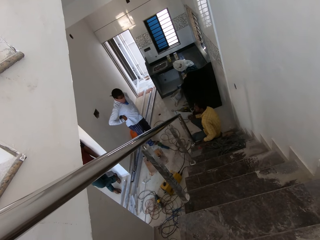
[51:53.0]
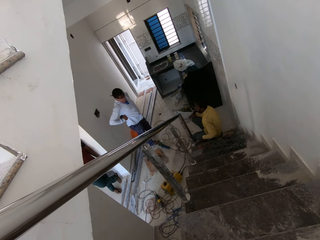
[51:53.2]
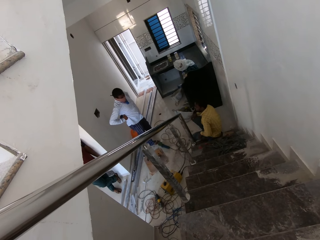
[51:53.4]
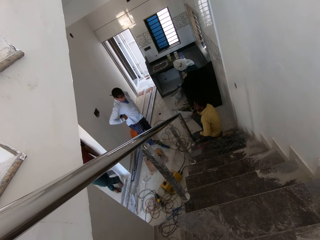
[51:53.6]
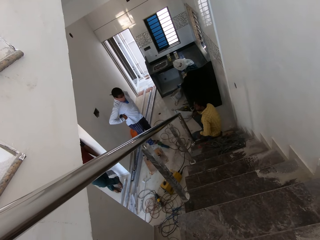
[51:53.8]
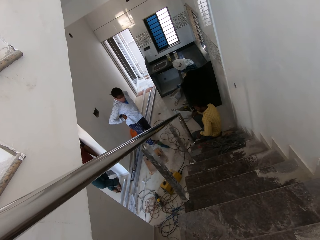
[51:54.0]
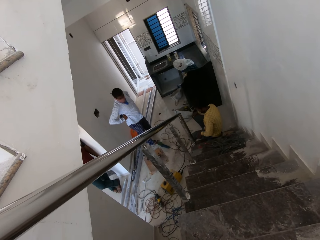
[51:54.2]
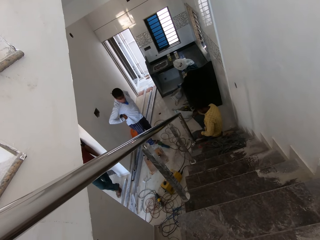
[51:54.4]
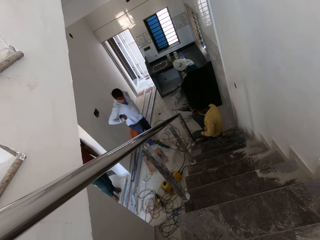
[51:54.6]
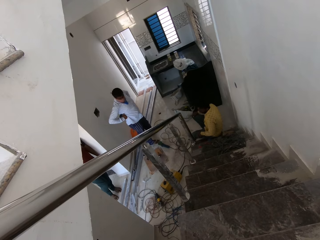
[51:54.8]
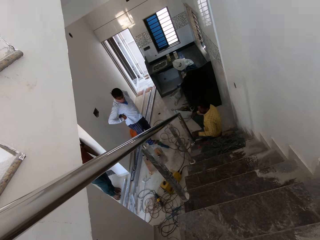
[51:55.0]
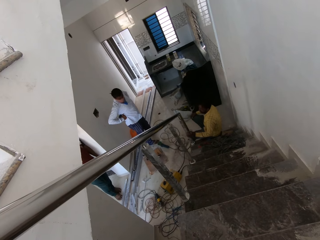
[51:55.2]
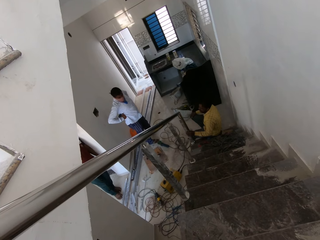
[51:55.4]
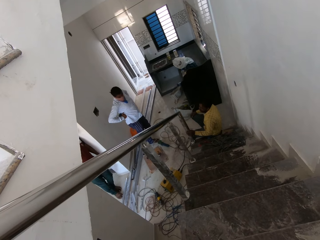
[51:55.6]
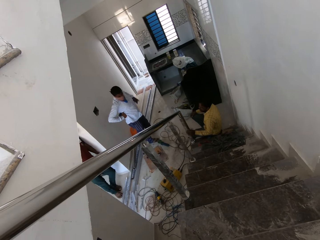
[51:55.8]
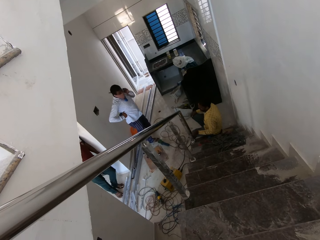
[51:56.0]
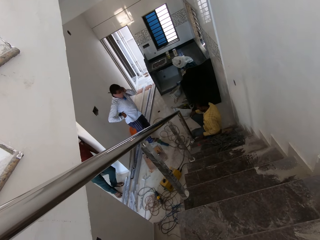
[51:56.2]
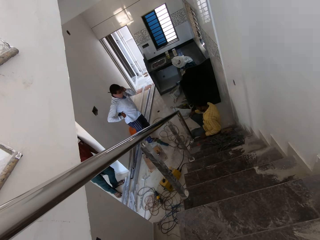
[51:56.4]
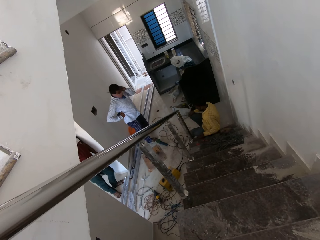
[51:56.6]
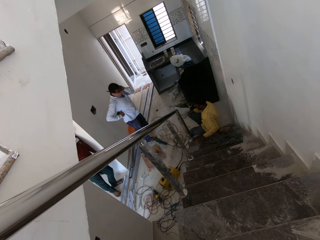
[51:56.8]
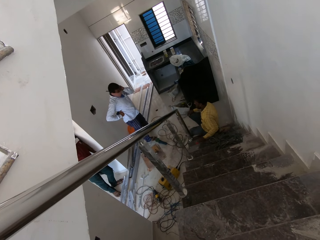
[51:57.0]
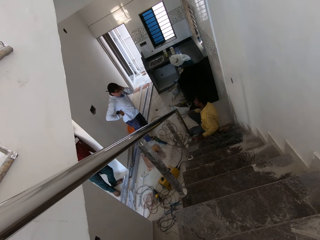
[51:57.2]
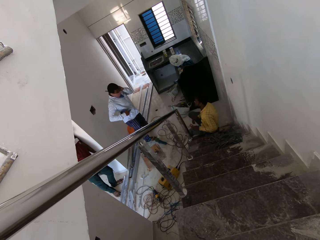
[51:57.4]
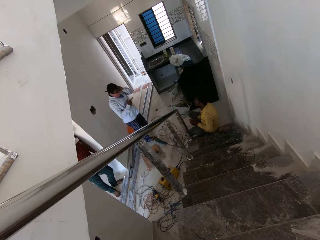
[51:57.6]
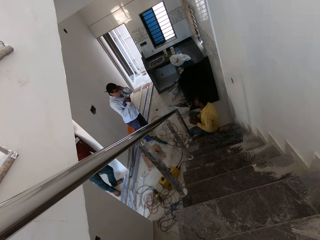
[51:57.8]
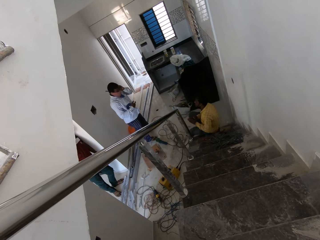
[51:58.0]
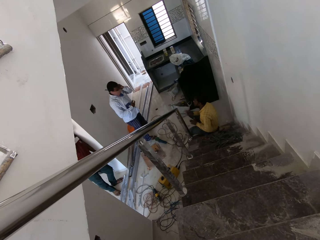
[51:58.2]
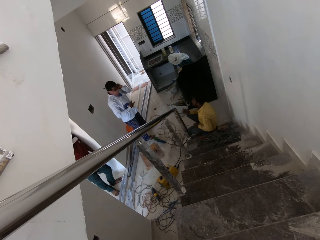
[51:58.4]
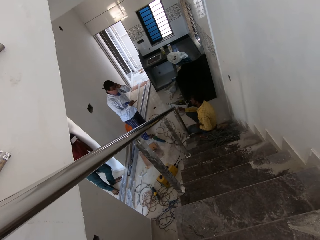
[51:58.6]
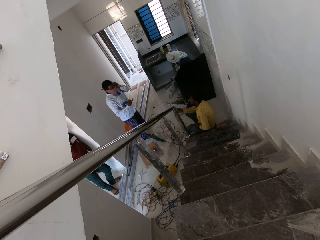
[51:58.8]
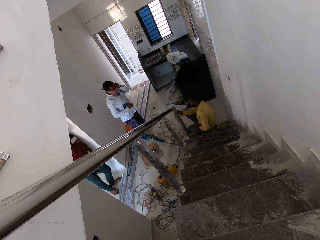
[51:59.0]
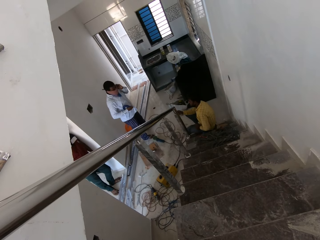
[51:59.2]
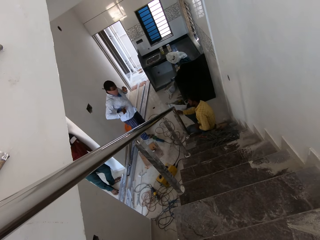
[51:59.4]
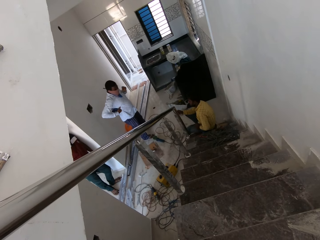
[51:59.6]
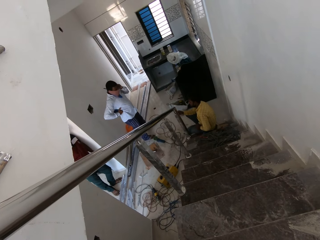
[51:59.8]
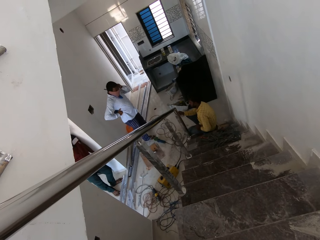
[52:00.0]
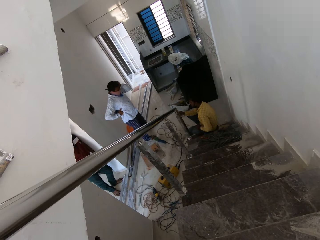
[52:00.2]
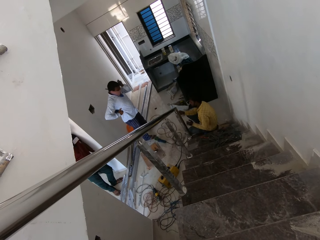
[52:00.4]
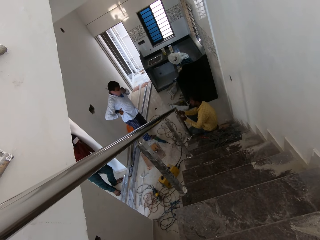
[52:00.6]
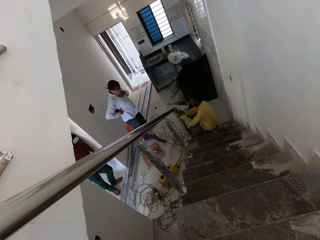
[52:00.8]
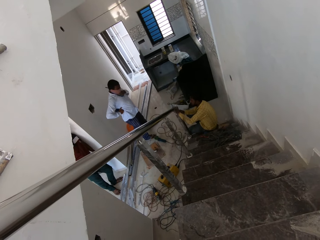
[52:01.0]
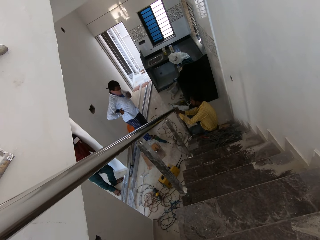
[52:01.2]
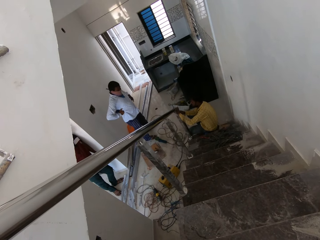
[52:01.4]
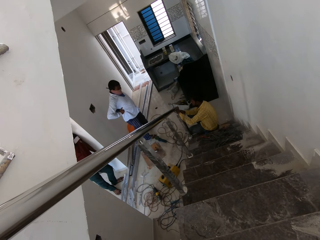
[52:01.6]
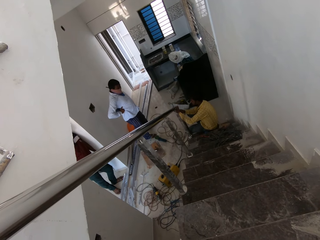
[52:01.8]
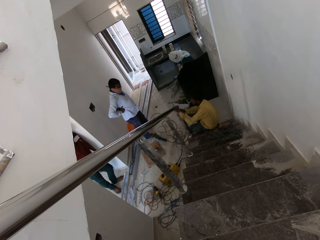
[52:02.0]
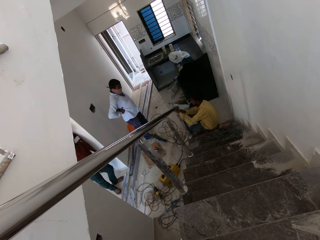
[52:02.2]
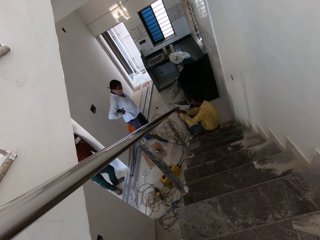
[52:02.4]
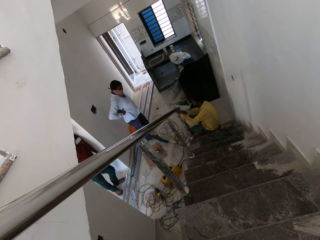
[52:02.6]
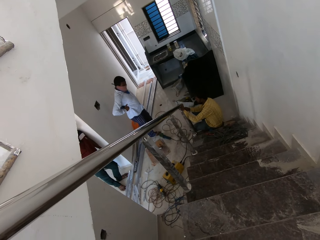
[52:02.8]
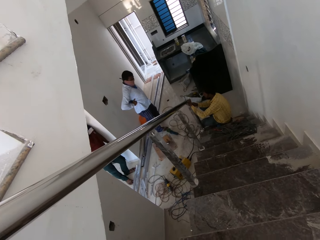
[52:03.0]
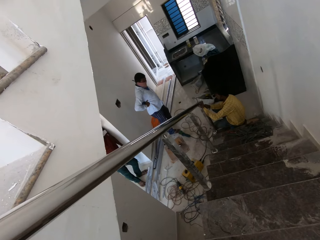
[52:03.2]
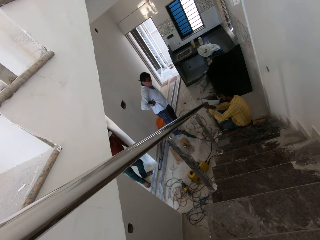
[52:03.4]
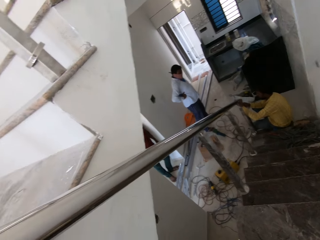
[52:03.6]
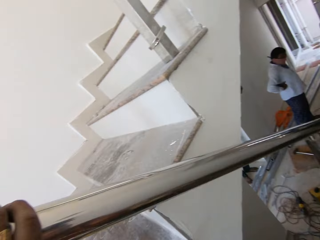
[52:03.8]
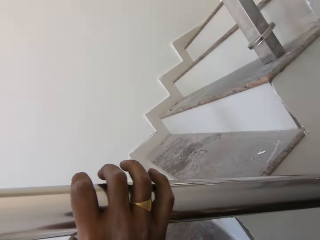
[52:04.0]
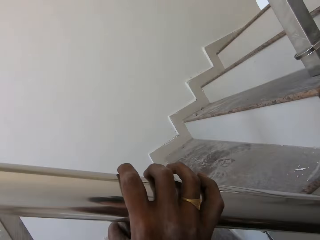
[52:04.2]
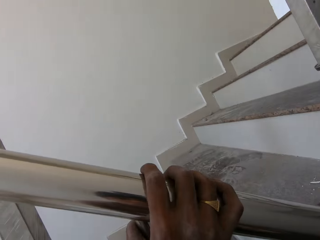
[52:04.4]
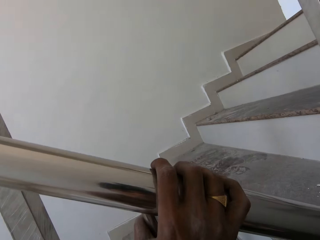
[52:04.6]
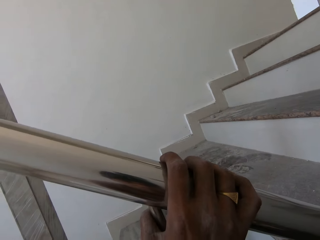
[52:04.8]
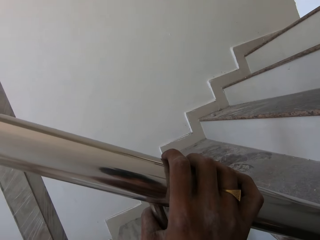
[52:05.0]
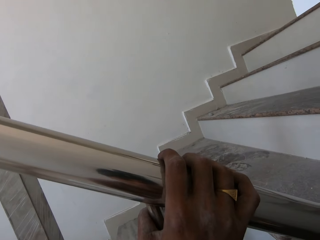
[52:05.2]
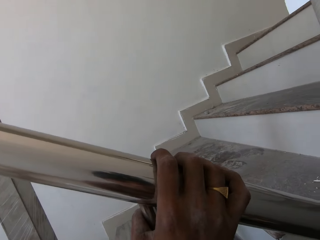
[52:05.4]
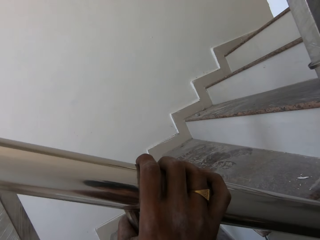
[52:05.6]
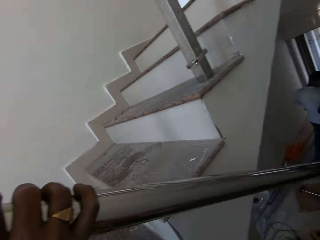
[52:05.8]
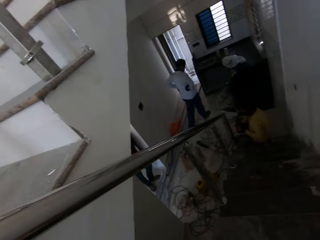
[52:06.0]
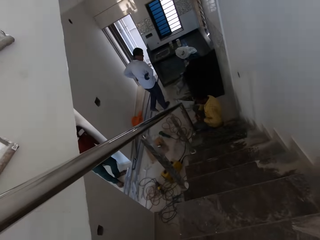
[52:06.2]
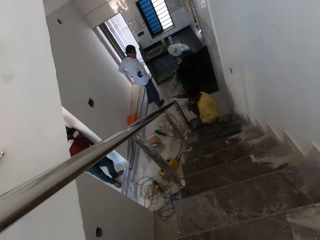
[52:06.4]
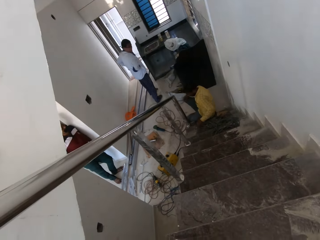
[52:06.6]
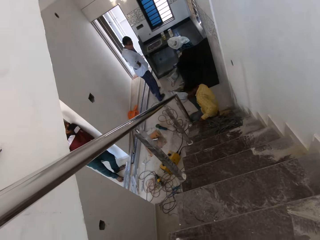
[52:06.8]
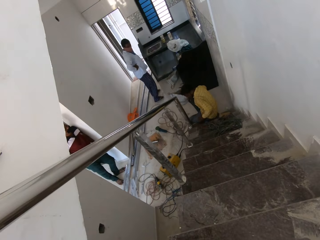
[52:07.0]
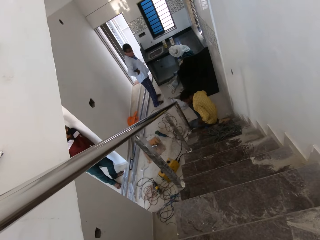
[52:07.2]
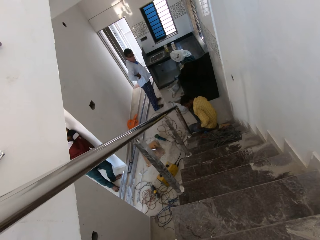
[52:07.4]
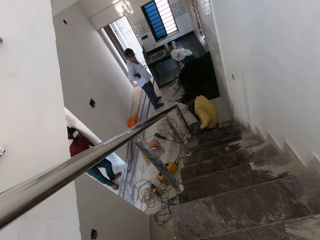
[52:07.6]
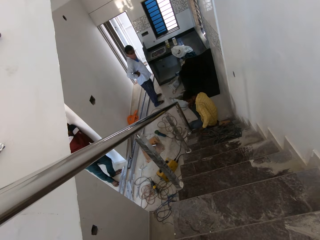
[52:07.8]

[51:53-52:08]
A man stands in a corner. The camera wearer holds the stairs grill.

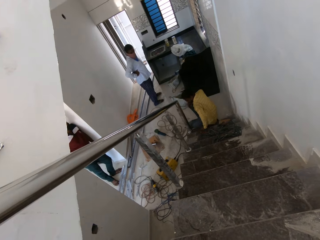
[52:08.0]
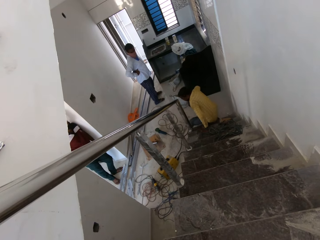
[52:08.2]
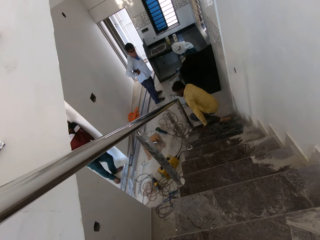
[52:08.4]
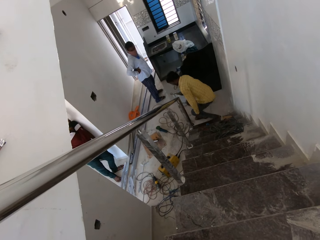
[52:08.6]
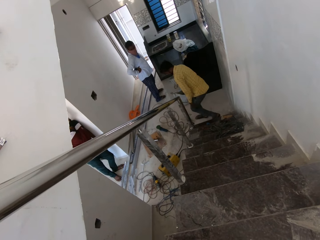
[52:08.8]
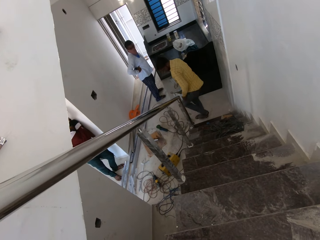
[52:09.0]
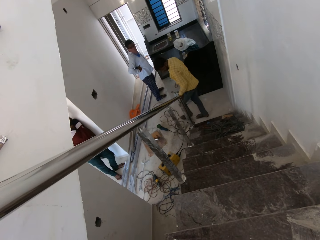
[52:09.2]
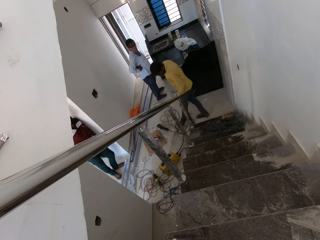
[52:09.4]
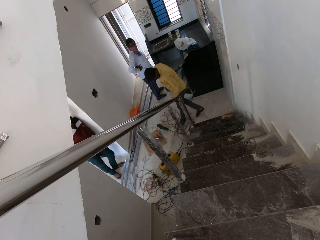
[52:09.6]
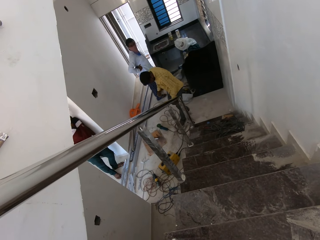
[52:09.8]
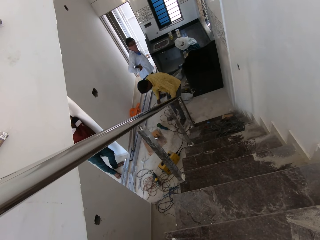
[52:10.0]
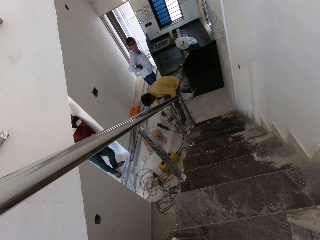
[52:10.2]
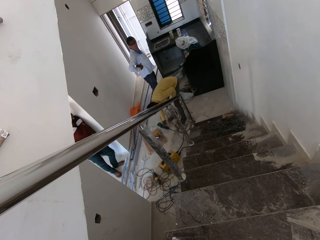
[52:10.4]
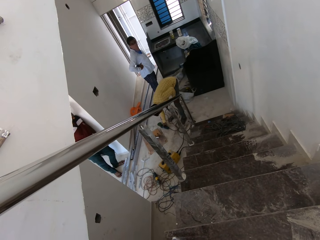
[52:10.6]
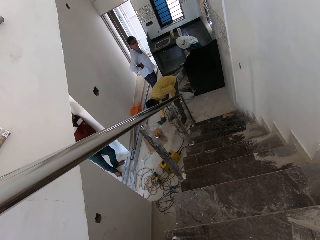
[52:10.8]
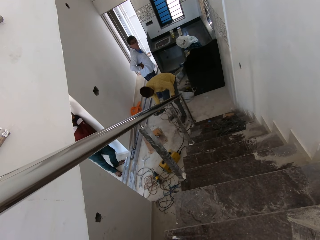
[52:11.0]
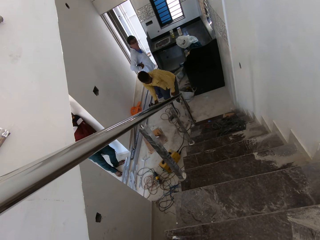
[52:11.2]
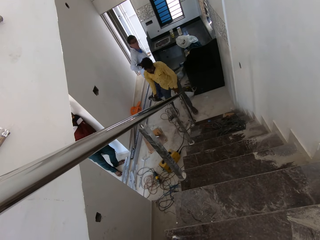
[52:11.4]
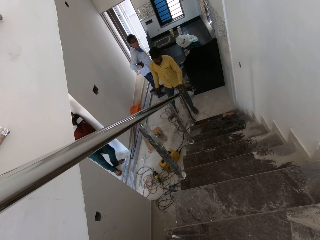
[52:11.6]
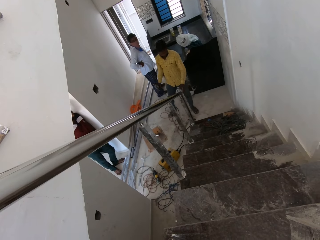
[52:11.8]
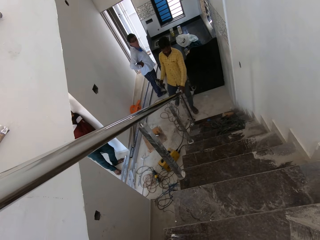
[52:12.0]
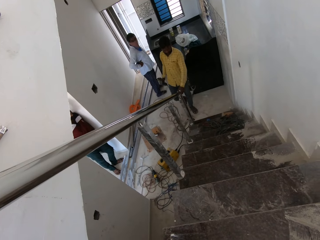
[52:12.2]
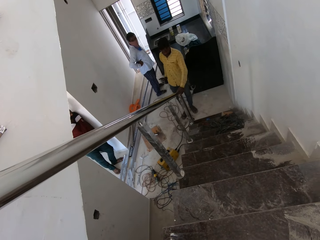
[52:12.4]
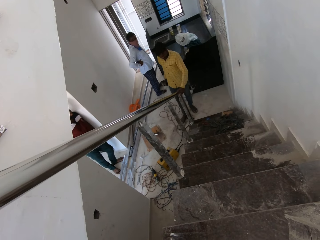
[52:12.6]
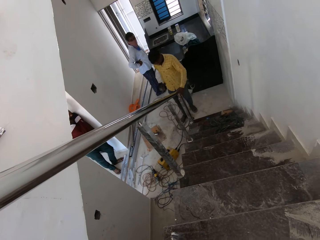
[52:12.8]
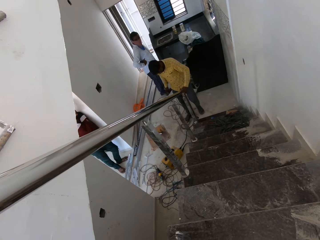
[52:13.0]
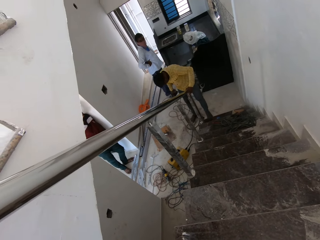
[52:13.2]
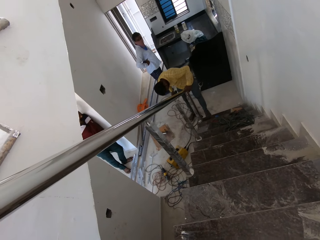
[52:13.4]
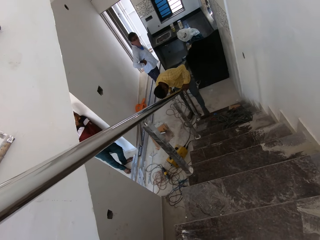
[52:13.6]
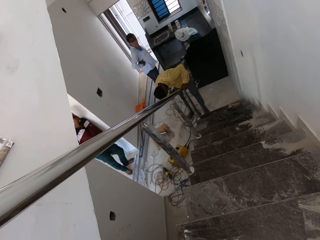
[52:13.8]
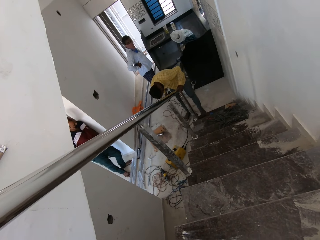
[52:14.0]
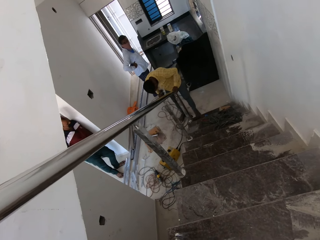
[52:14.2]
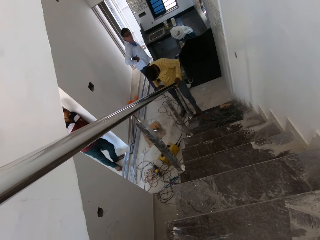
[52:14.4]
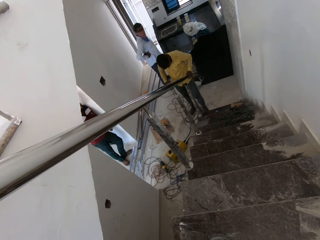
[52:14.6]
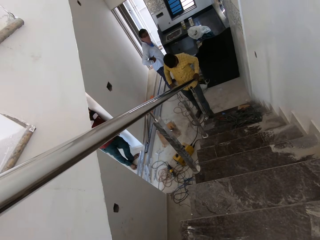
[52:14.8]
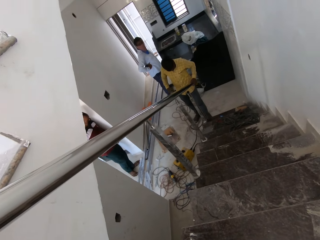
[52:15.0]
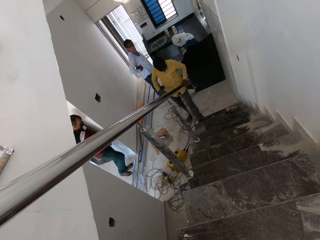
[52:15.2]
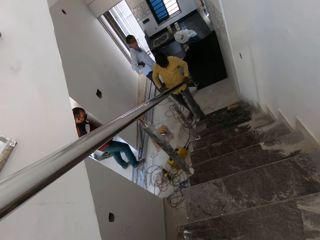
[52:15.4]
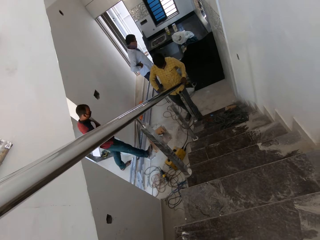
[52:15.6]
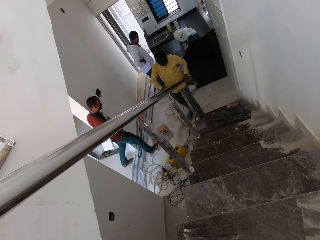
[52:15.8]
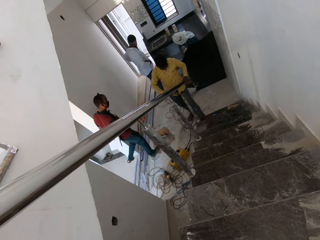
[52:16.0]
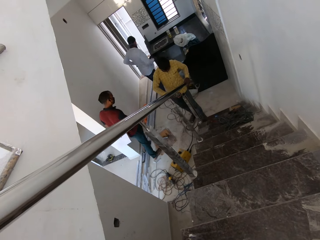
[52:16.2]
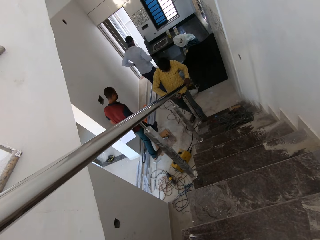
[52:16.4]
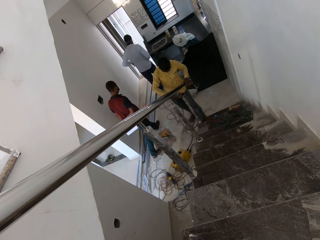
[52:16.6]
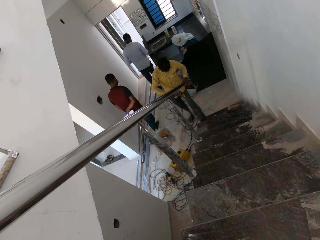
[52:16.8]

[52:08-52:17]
The man takes the grinder from the ground with his right hand.
